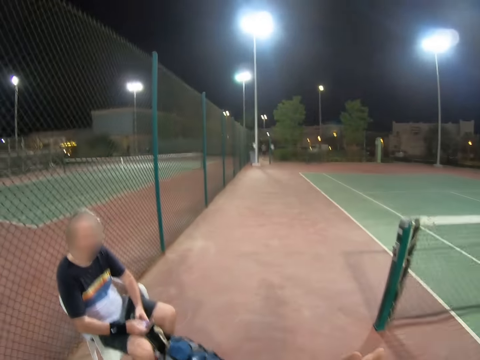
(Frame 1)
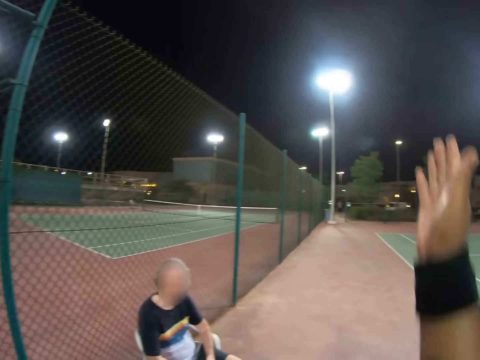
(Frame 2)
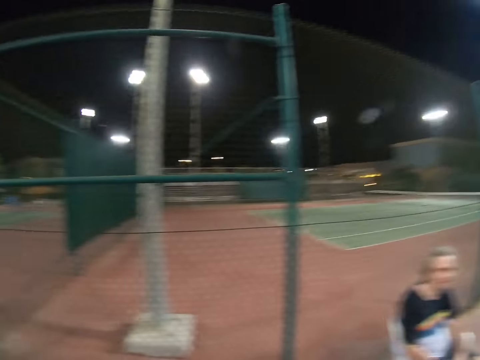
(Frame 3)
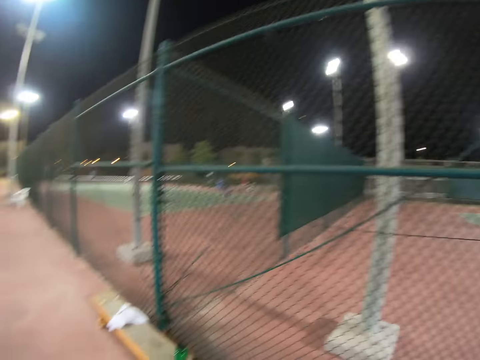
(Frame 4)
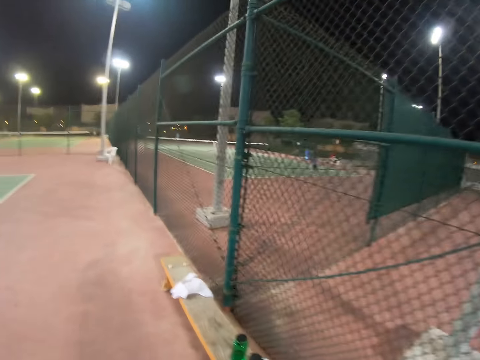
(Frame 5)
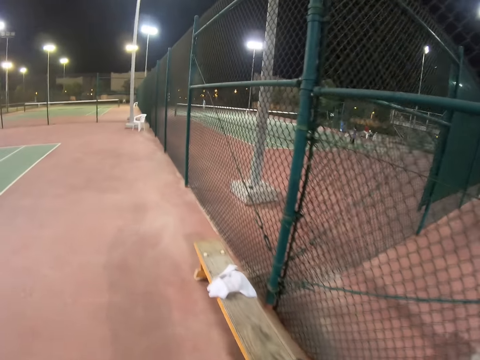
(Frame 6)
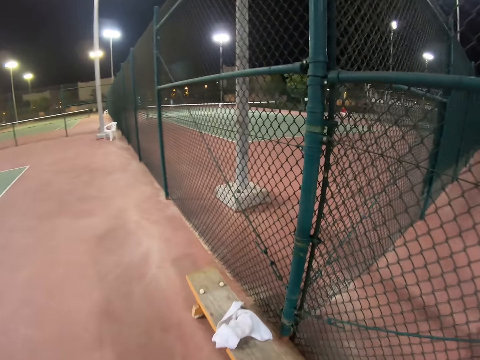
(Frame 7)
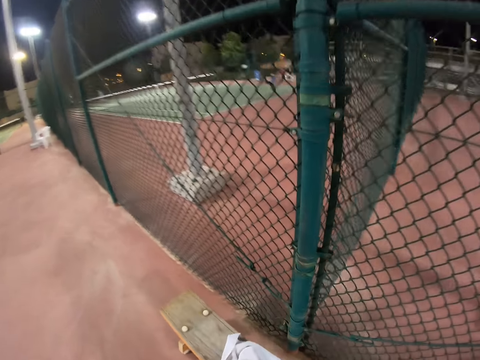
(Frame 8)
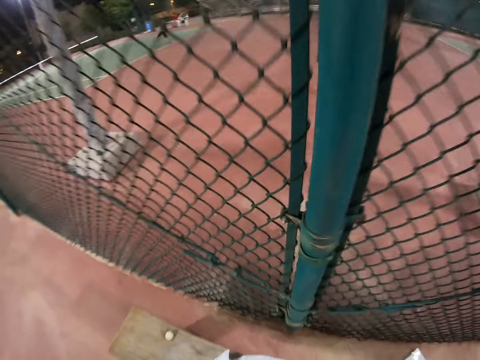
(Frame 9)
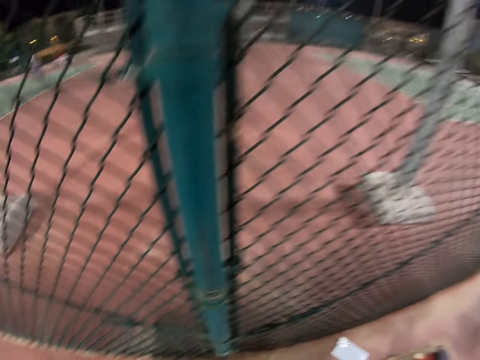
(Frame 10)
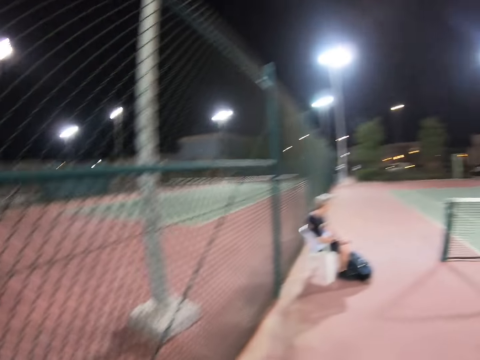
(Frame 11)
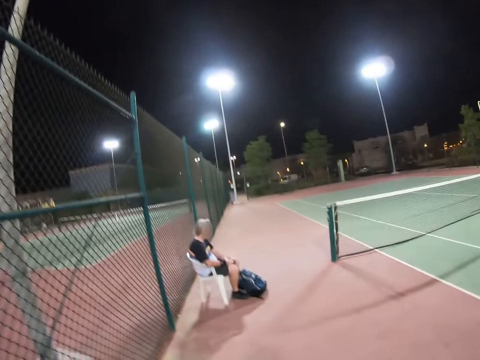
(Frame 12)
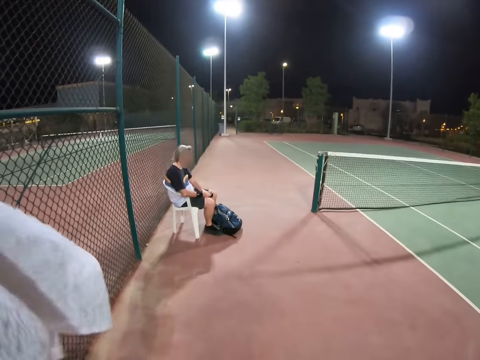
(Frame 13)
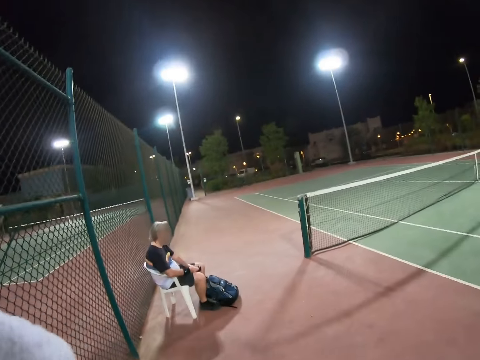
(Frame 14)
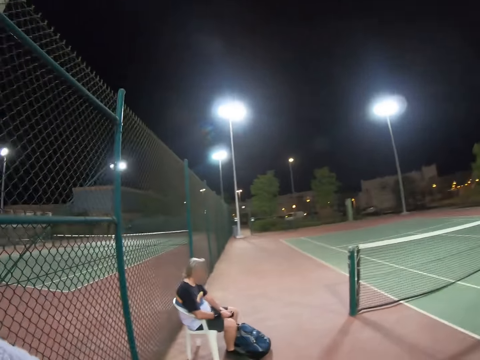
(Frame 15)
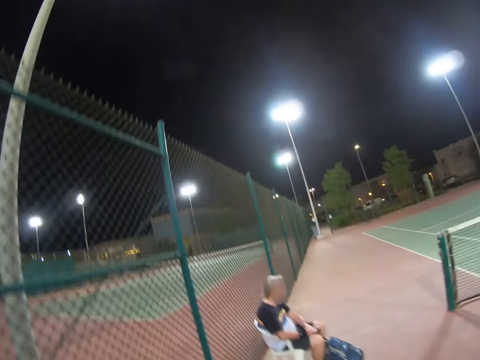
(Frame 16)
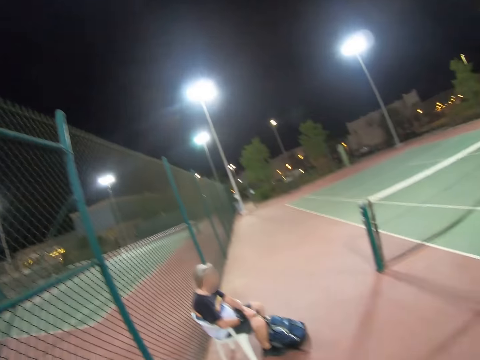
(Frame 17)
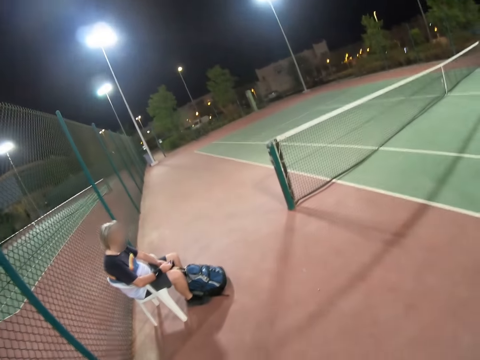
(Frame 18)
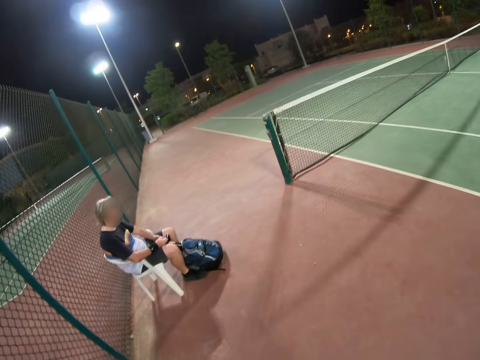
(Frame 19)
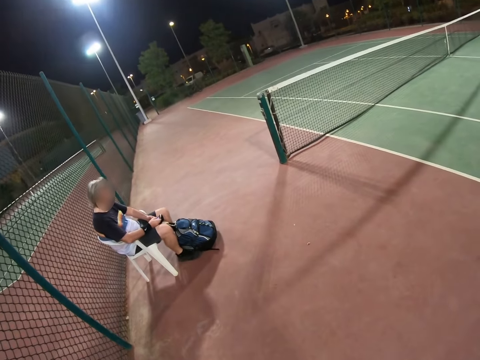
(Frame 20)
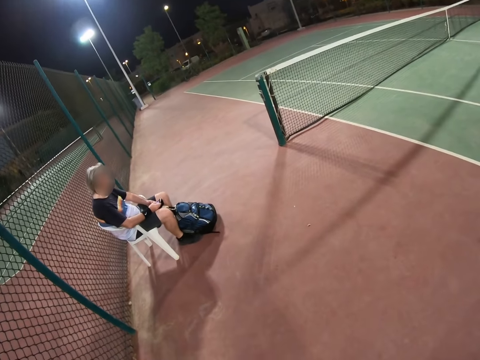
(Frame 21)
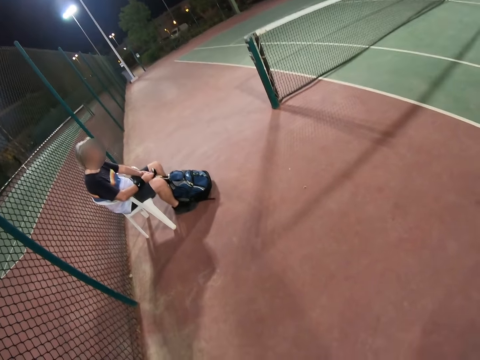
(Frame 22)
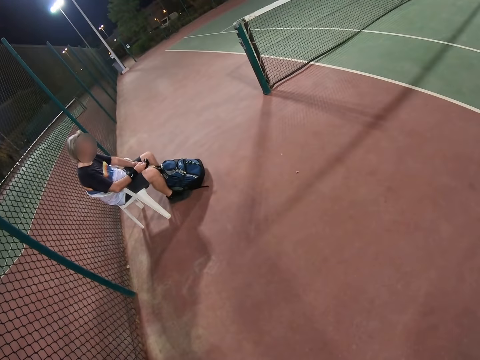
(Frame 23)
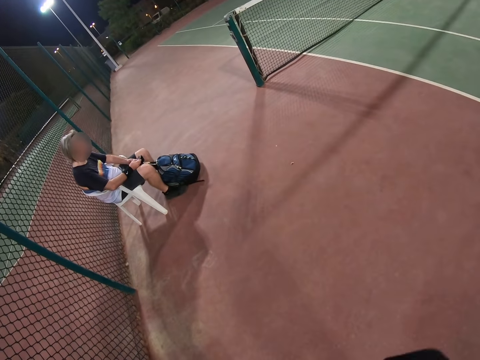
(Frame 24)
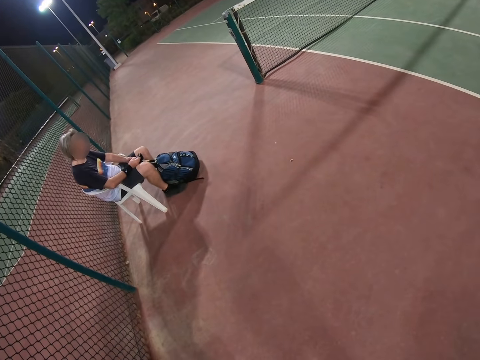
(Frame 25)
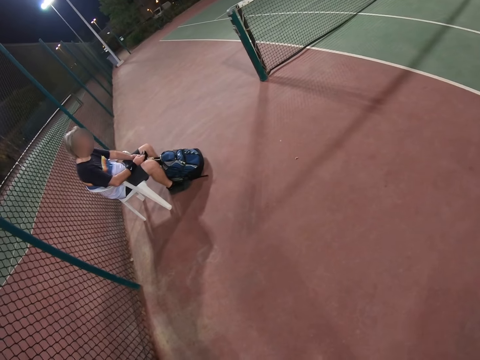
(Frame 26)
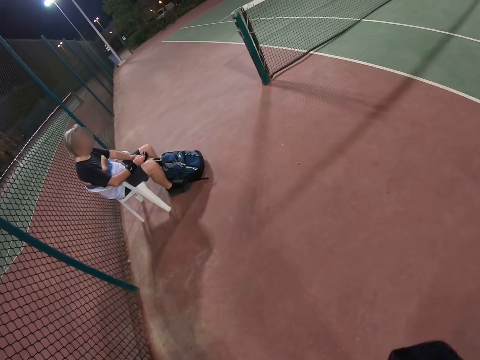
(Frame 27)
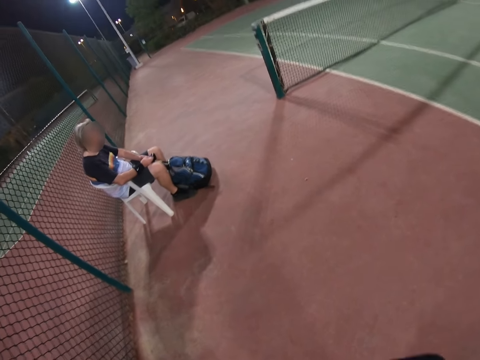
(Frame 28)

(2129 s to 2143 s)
A person looks at the camera wearer. The camera wearer raises a hand up. They move. The person sits on a chair. The camera wearer walks towards a man. They stop.

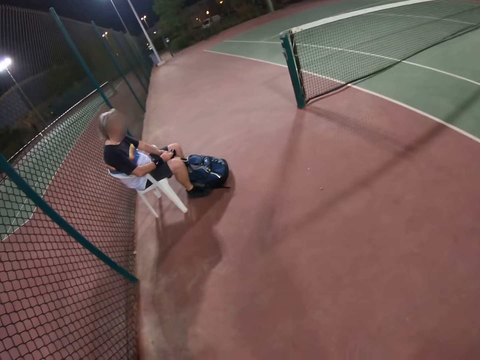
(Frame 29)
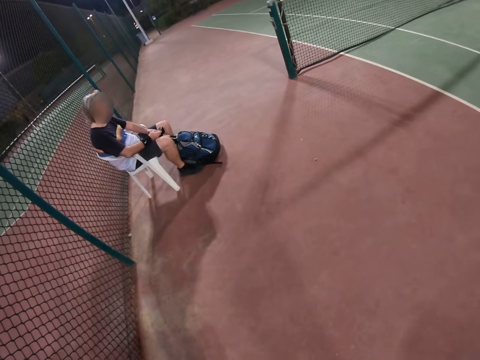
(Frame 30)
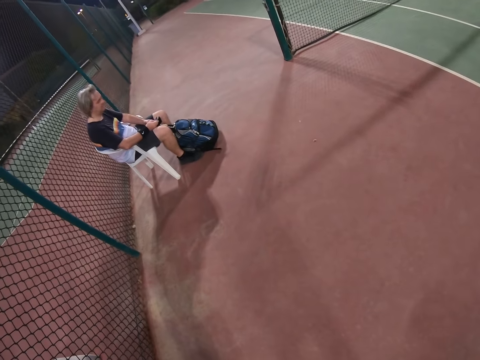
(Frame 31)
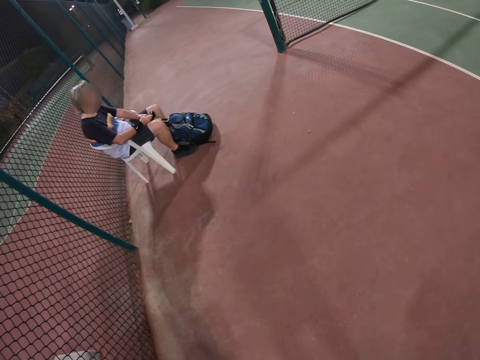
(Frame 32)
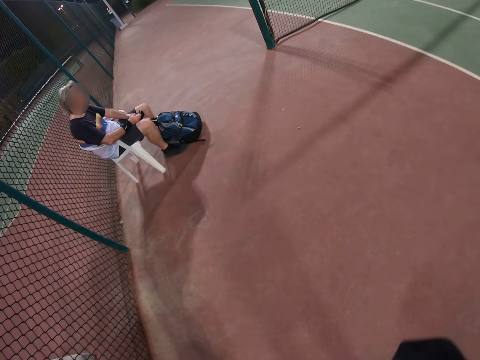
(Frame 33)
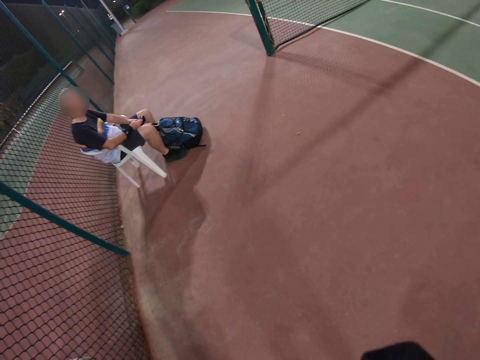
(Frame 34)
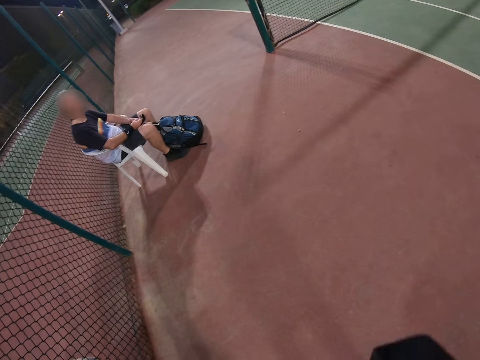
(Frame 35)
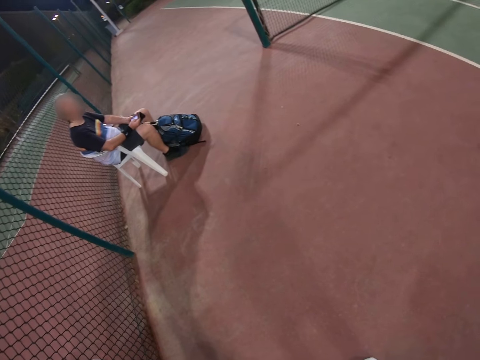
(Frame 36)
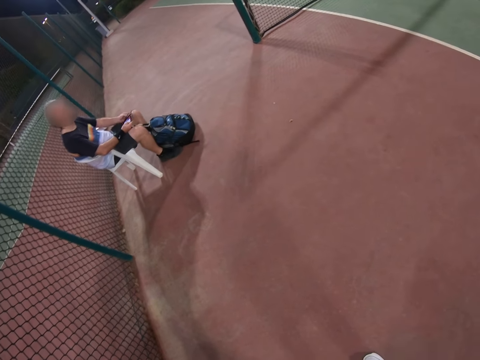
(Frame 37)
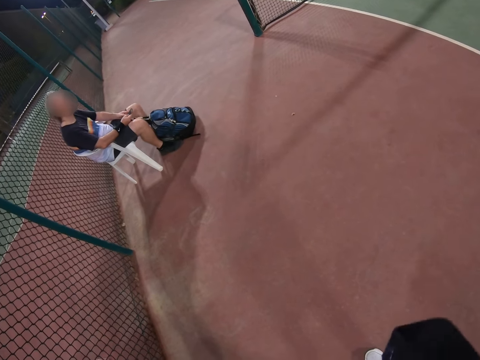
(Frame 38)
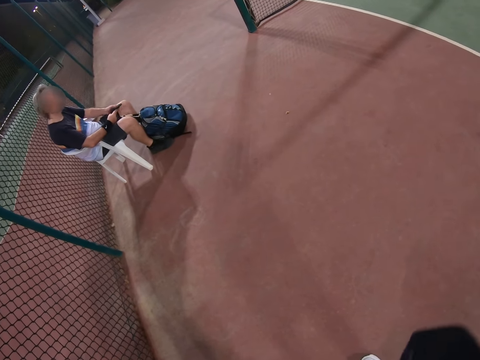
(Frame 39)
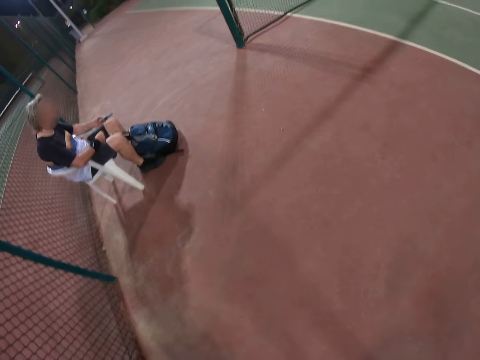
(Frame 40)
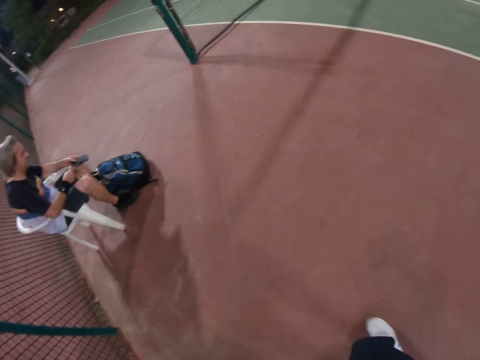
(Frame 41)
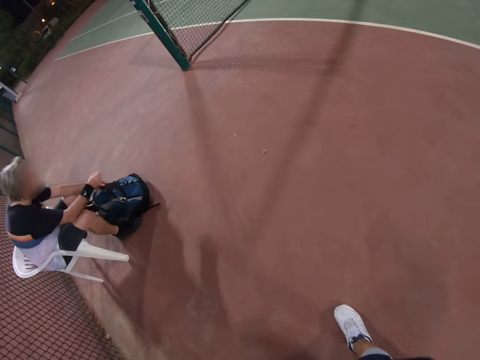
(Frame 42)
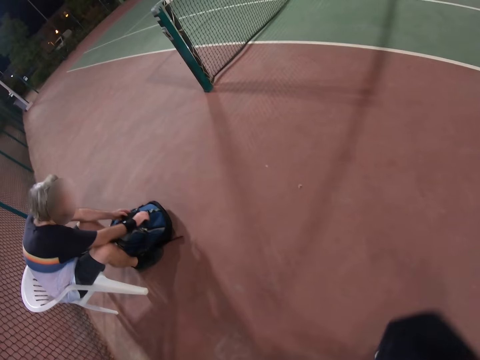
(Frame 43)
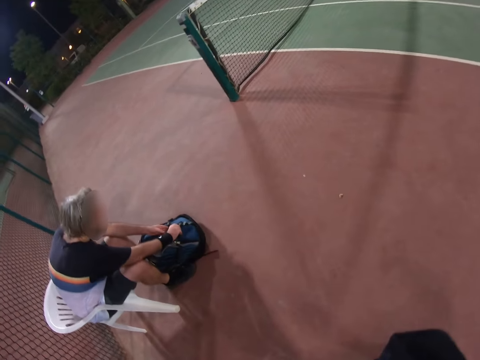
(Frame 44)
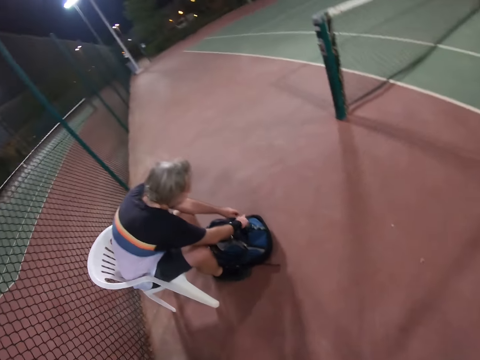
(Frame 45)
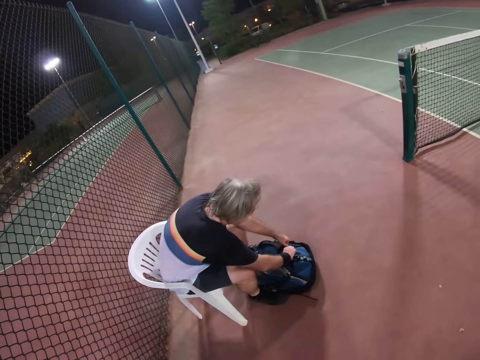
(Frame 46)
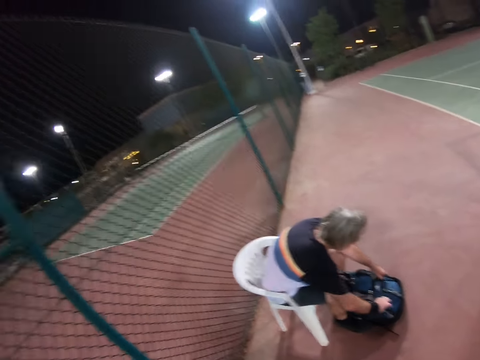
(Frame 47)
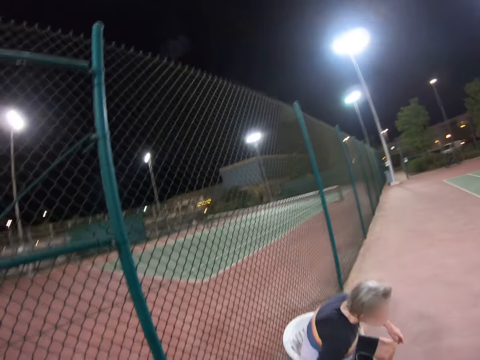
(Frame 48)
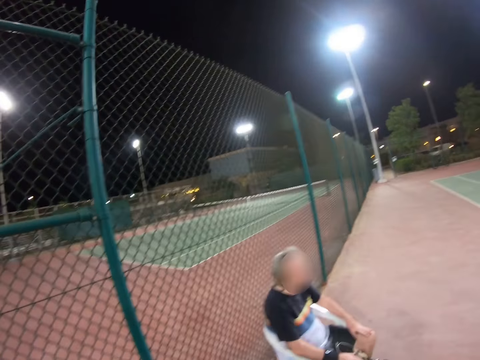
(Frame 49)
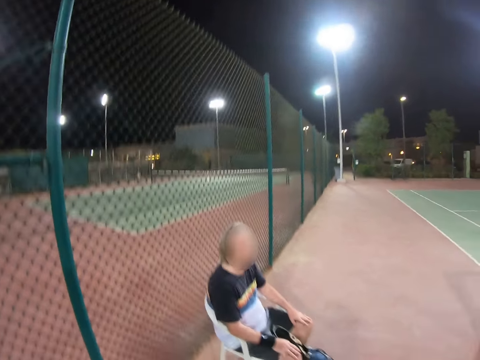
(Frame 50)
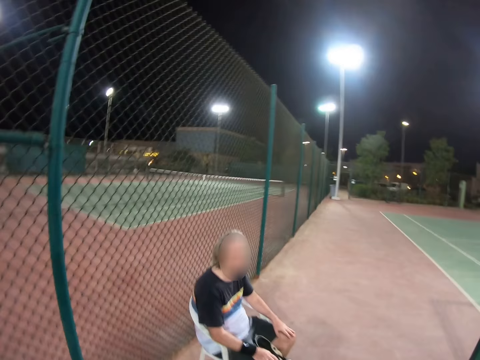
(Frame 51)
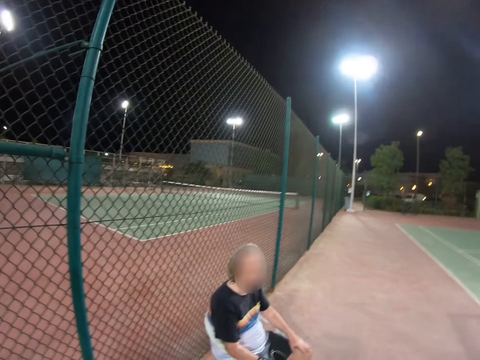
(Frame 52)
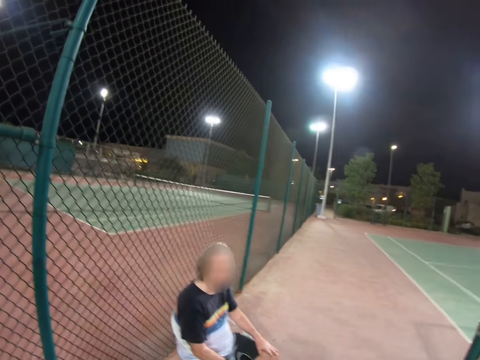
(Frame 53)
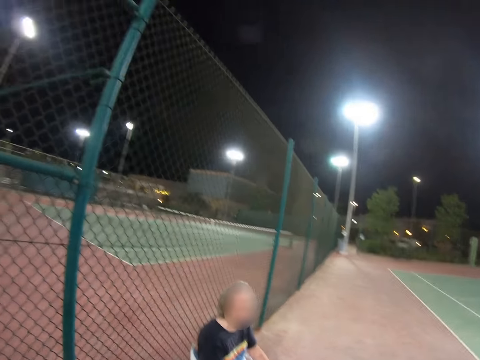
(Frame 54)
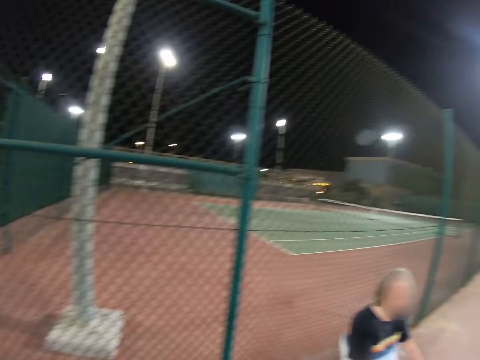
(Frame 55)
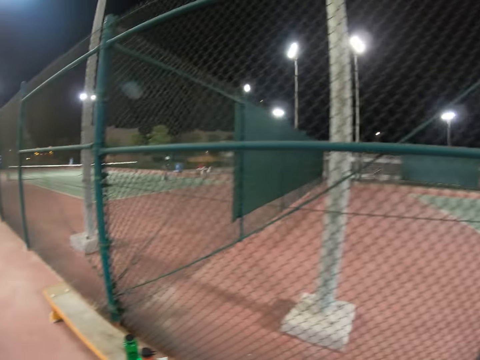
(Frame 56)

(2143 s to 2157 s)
A man uses his phone. The man looks at the camera wearer. The man covers his phone. The camera wearer walks towards the man. The man puts the phone in the bag and closes the bag. The man sits upright to the chair.
